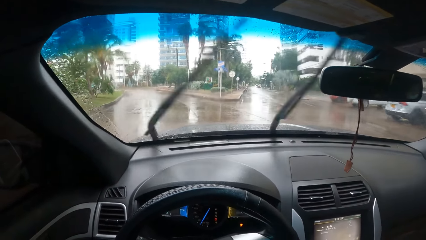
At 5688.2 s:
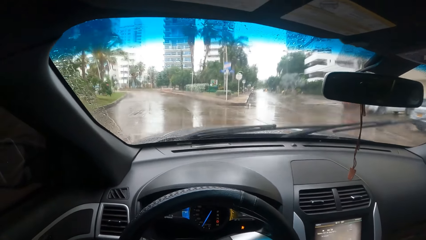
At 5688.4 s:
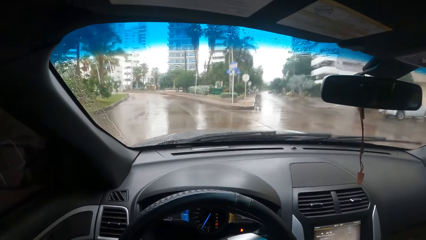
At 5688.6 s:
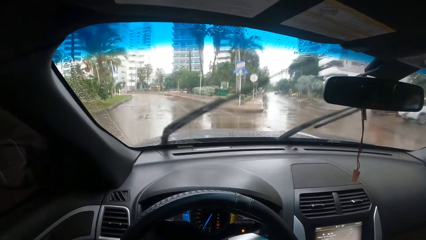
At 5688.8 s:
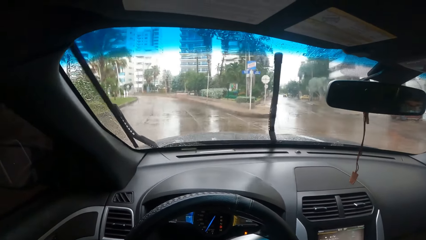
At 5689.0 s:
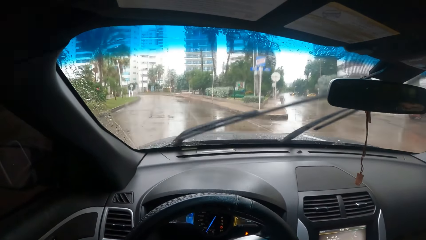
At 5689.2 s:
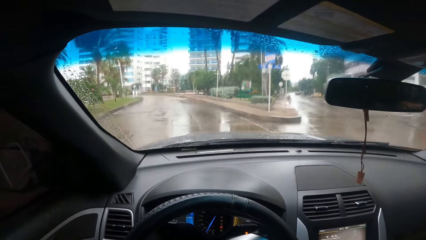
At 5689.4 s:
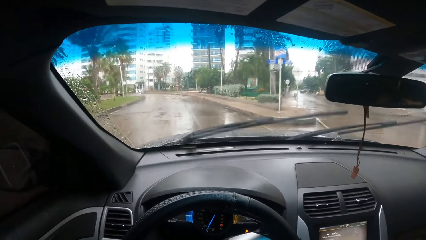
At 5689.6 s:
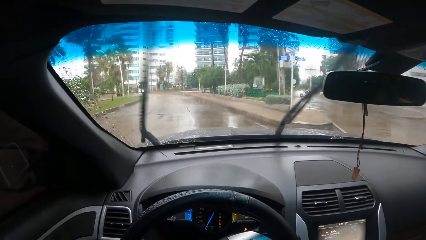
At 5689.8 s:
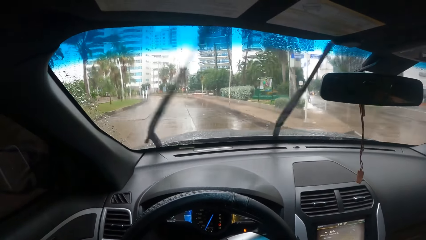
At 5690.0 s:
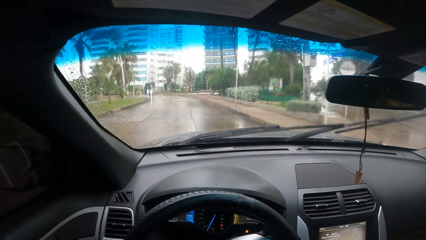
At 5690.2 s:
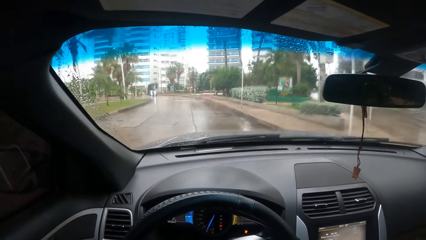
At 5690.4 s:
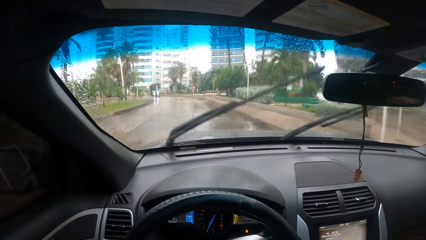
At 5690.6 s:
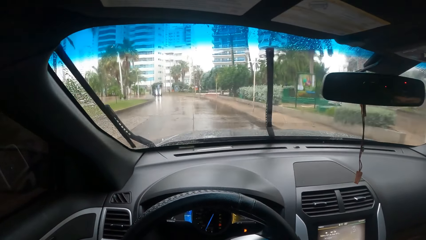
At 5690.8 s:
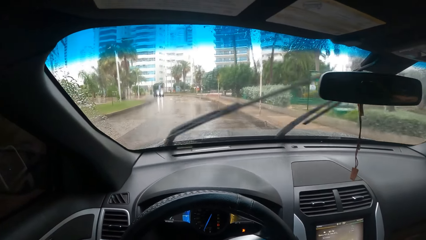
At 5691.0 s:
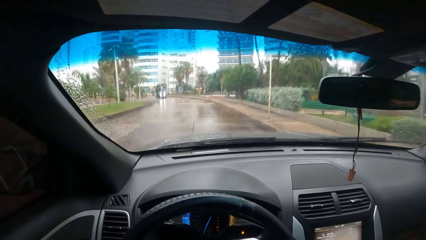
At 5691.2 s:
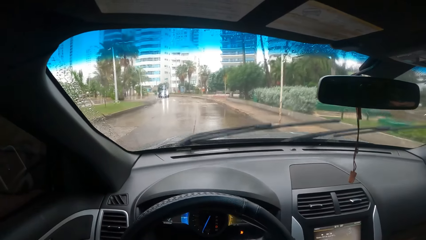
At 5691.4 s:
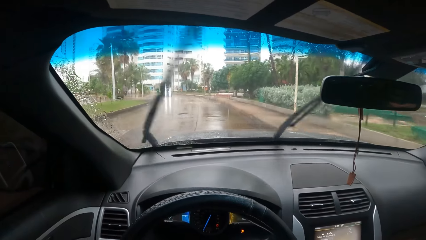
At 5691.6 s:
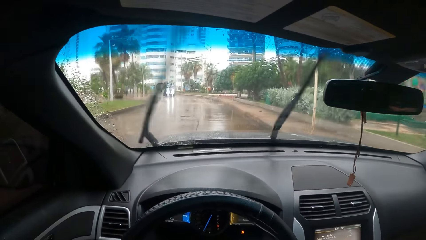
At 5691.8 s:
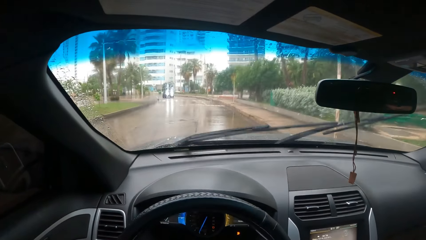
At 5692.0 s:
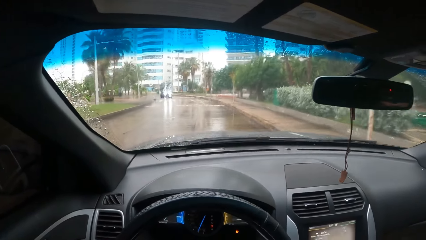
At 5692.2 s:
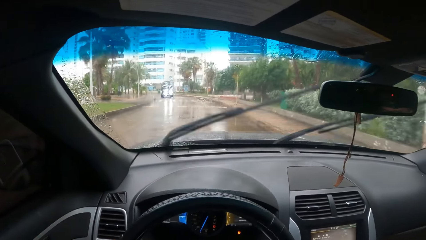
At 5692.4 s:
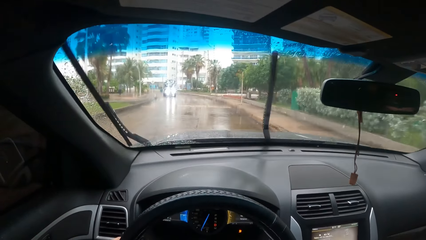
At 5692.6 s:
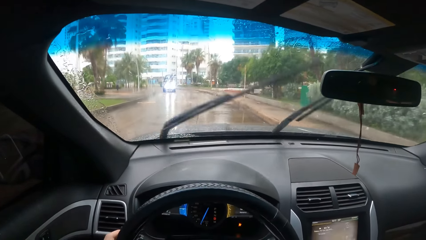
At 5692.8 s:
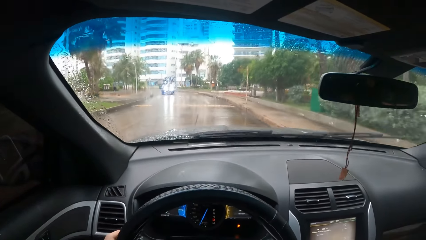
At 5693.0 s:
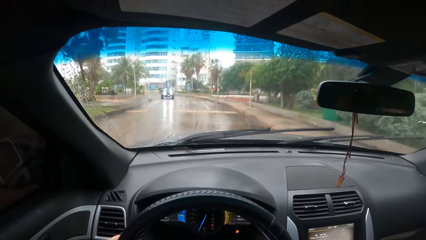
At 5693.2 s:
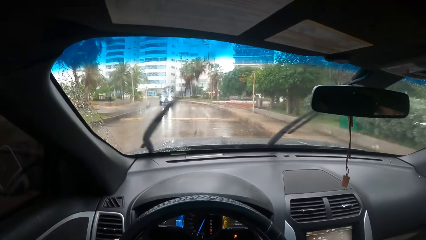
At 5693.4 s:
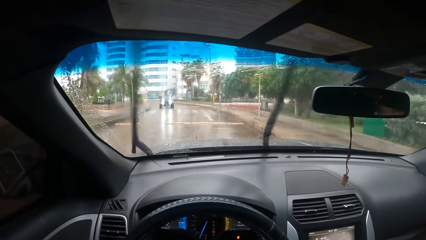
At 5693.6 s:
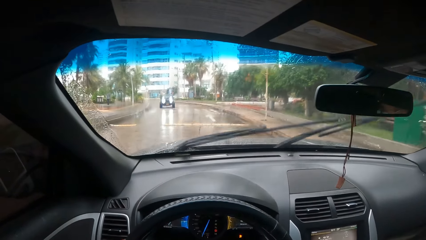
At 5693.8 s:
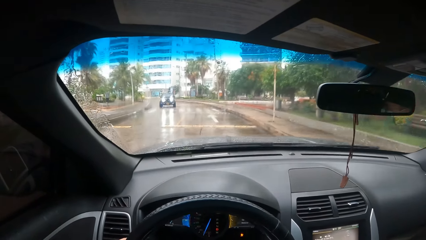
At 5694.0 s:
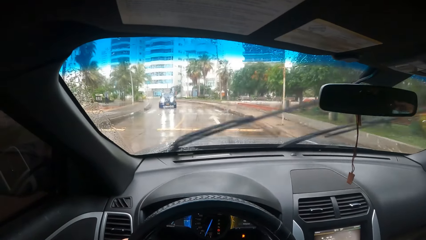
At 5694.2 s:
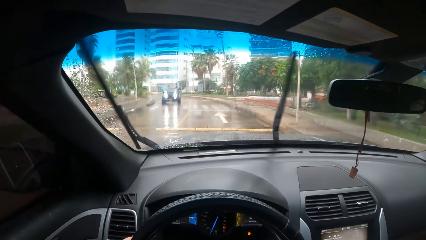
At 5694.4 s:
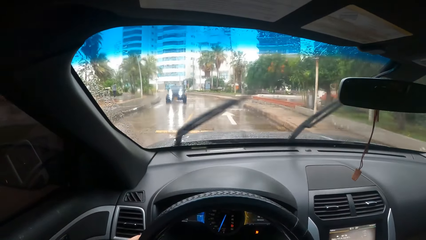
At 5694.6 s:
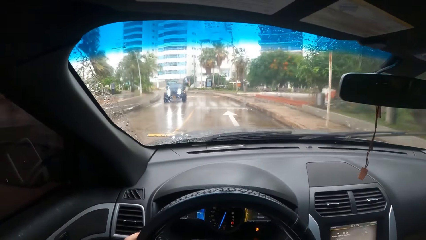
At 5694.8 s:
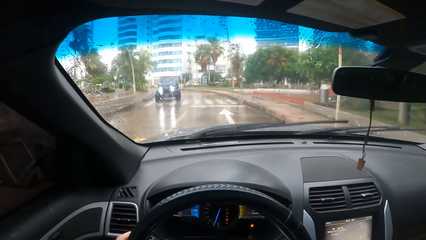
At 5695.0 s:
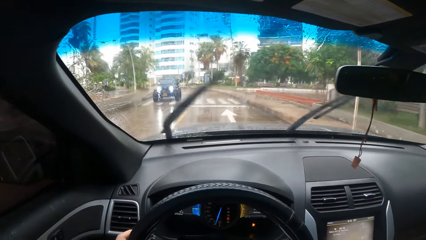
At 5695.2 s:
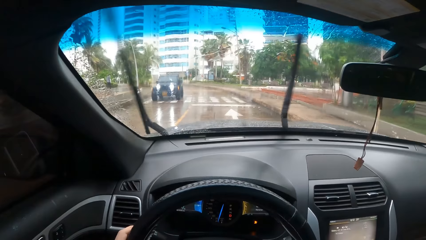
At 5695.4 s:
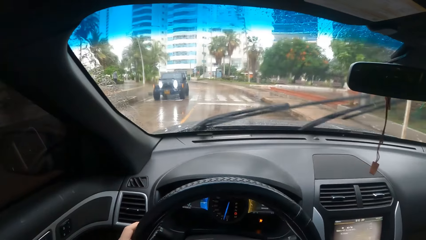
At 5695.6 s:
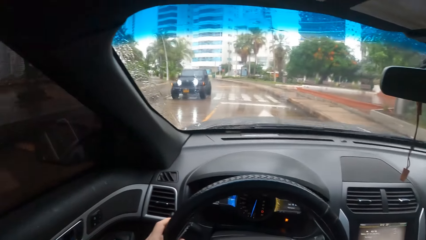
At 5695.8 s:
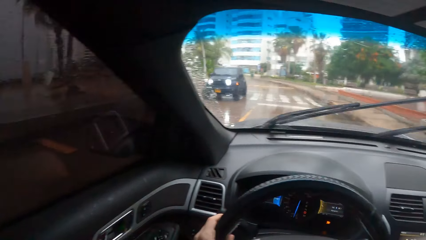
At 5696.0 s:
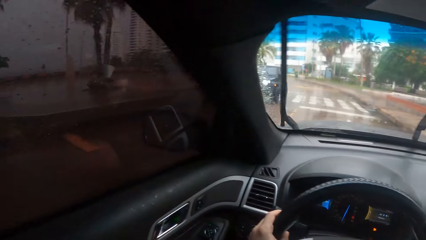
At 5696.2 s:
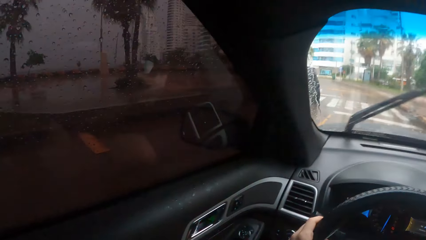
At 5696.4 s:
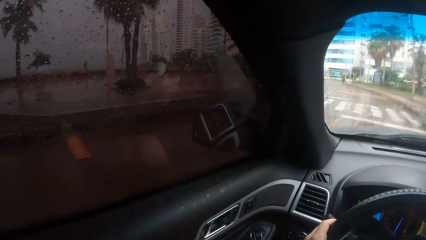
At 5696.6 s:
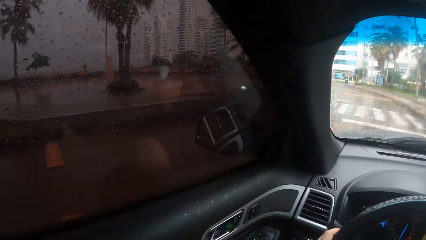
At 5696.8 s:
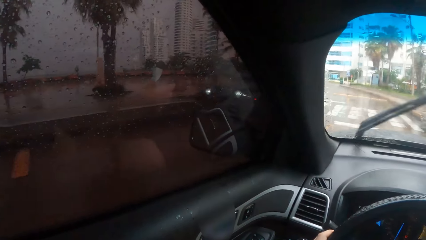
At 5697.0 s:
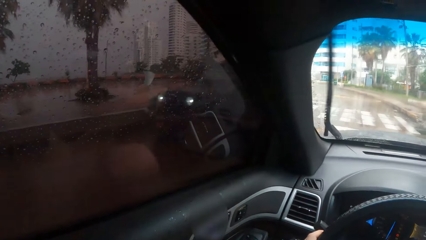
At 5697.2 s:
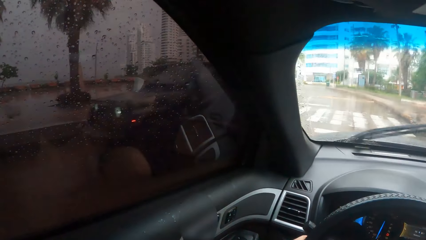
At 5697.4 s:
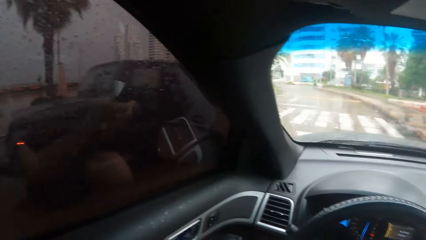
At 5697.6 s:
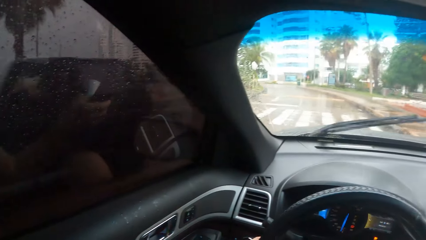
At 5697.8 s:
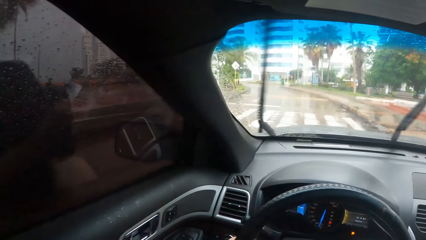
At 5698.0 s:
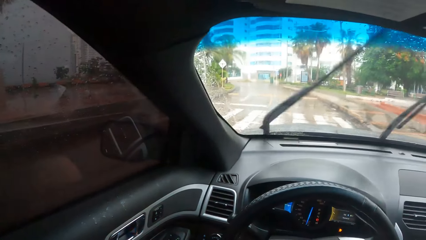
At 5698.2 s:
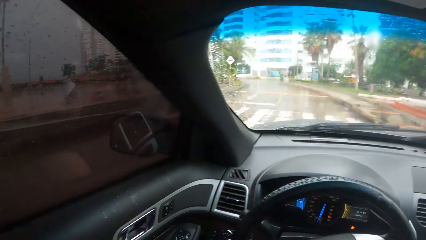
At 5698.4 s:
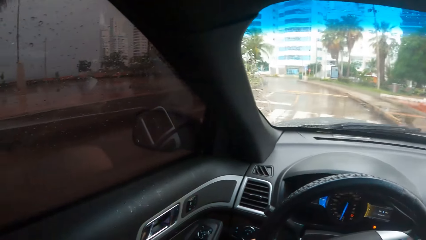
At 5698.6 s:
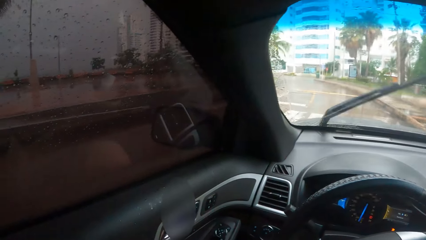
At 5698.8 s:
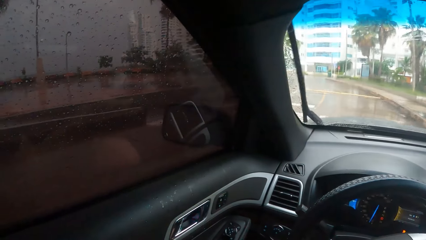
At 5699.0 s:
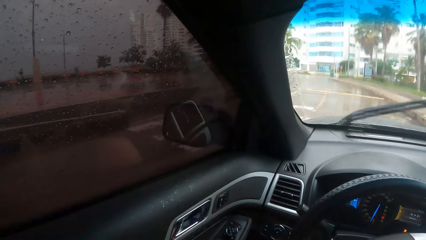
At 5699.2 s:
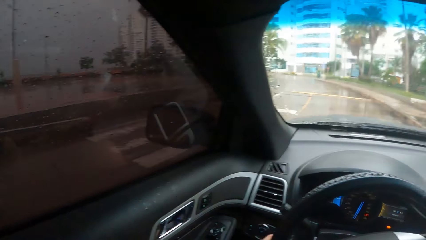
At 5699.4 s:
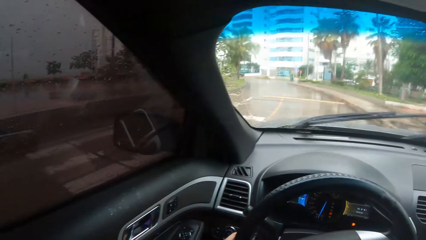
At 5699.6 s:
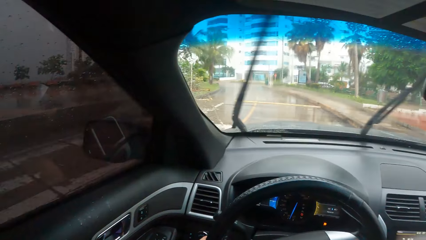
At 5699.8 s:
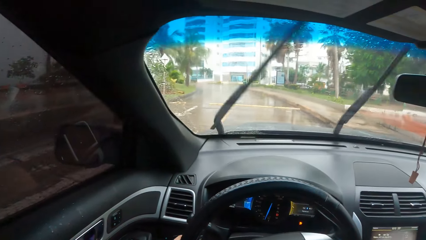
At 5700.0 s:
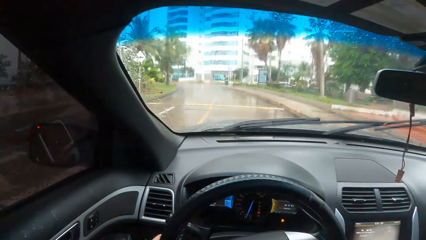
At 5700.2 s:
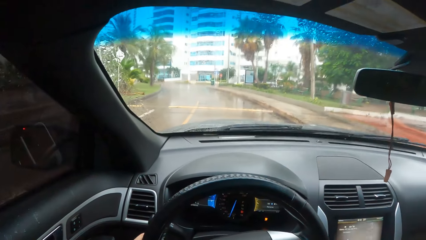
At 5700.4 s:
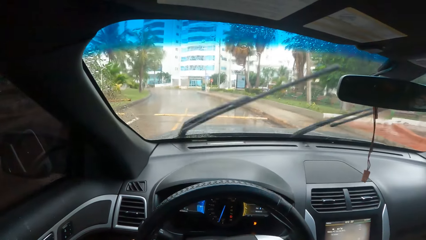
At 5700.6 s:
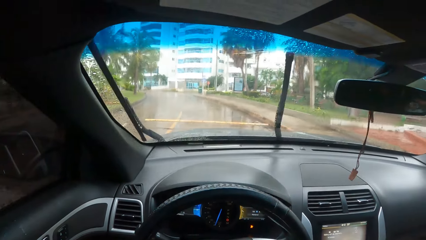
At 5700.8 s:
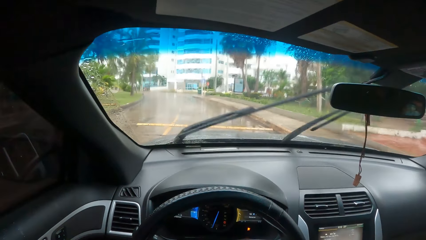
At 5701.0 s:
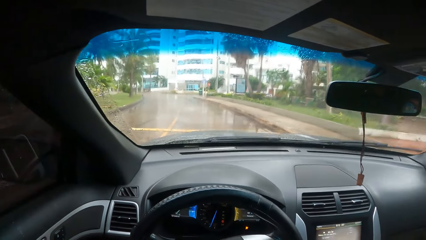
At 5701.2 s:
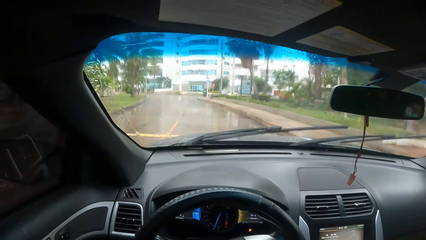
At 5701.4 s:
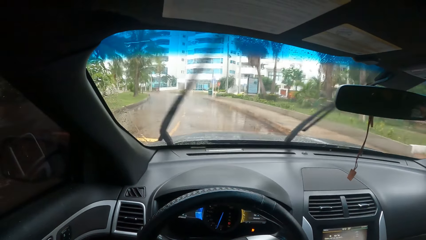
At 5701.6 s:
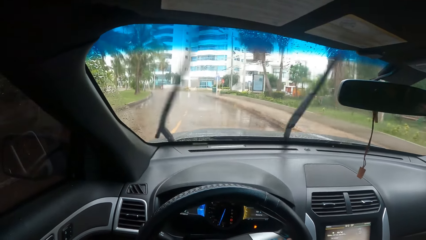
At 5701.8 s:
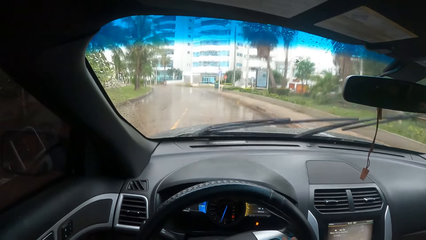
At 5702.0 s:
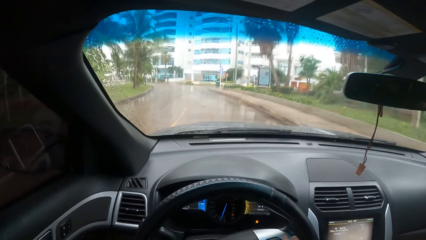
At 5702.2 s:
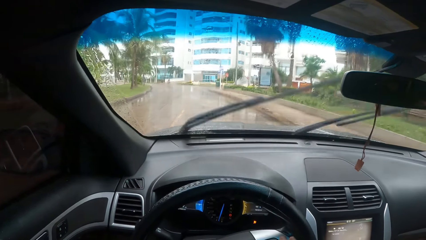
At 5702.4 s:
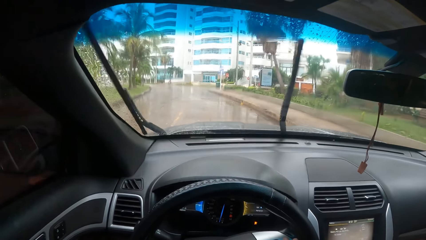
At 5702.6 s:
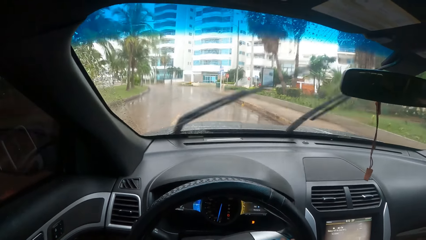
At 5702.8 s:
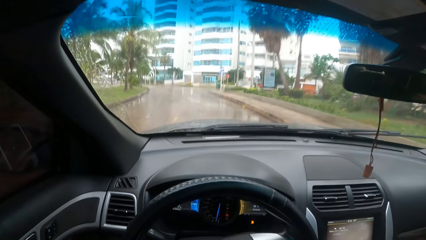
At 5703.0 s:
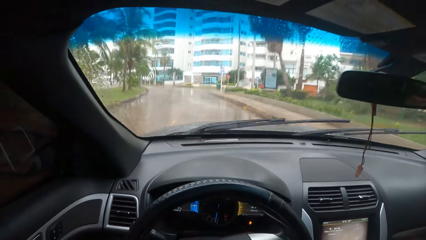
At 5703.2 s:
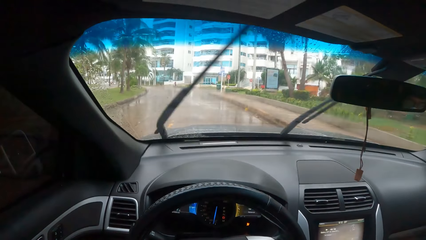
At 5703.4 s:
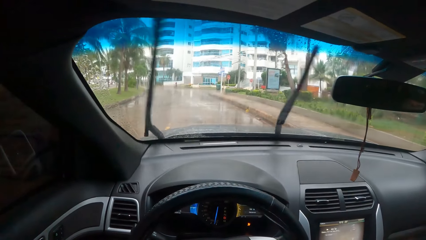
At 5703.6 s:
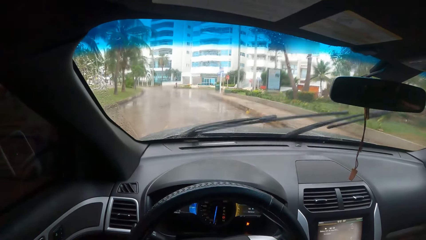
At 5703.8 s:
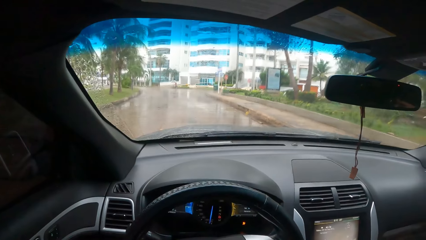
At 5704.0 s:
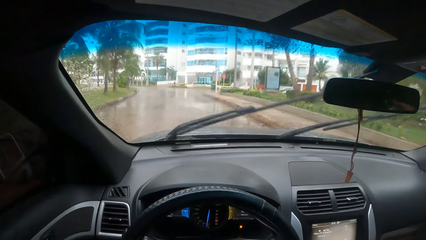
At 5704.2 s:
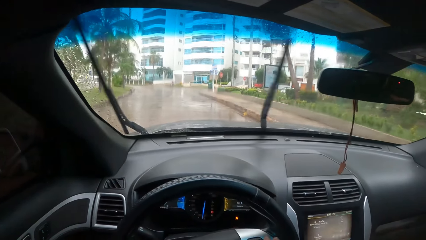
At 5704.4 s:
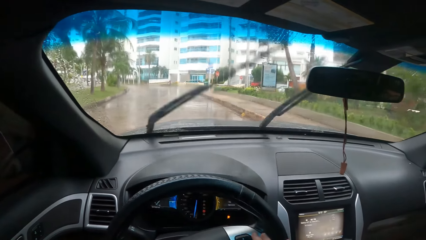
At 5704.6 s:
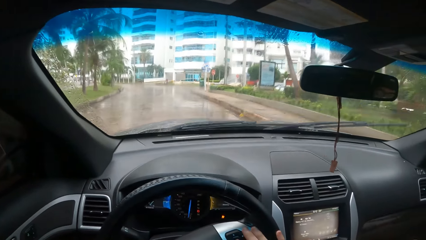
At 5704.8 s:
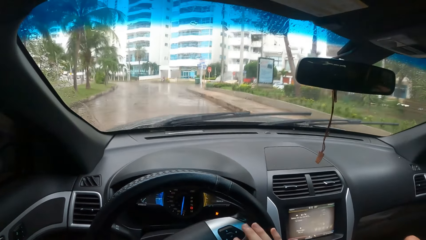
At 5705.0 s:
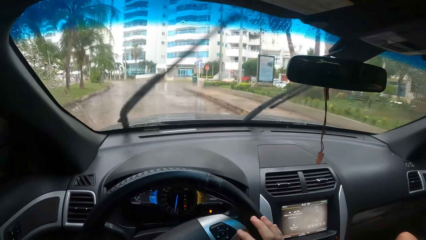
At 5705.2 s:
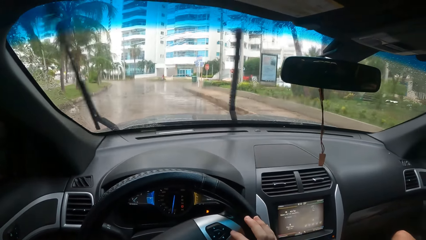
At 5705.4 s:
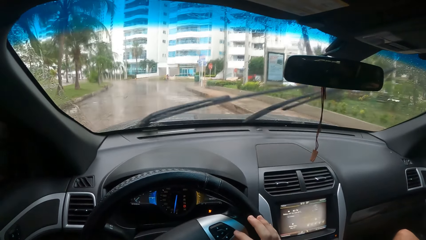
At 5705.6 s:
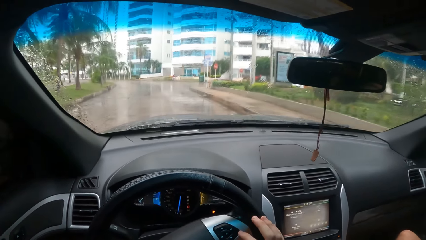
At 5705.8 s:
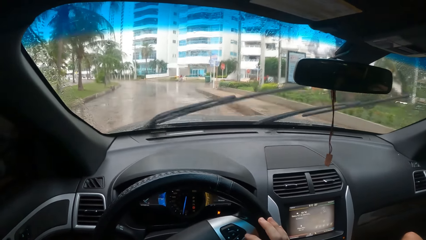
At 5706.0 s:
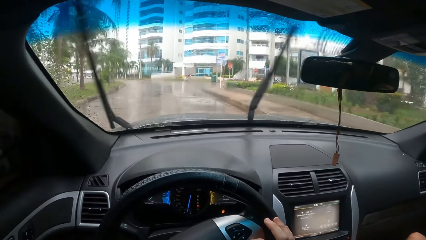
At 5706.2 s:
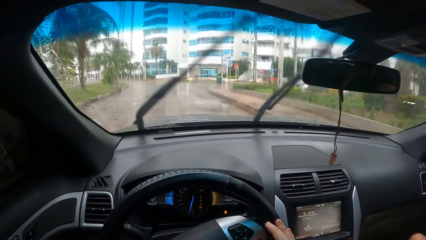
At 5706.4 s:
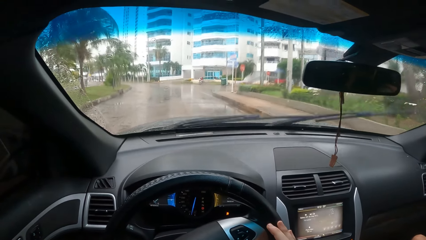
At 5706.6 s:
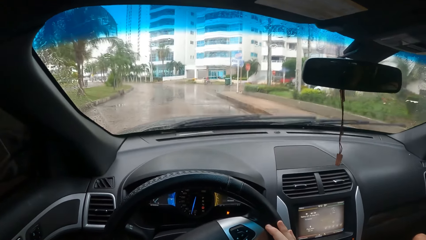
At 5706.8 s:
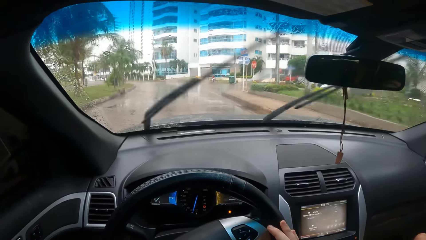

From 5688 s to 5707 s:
The camera wearer turns left on the road. They look around.
